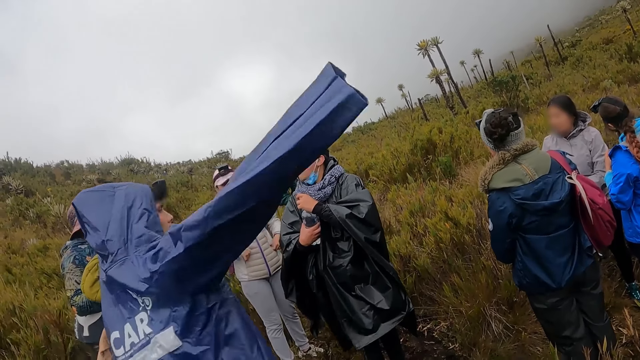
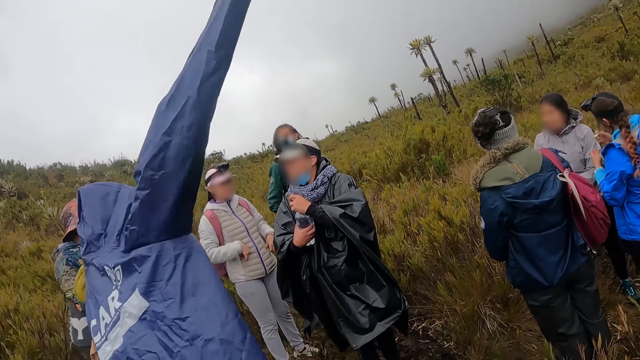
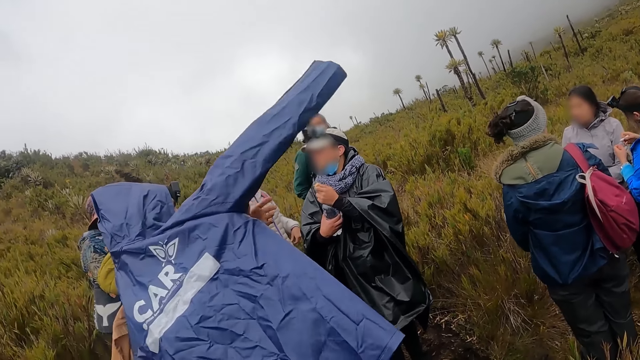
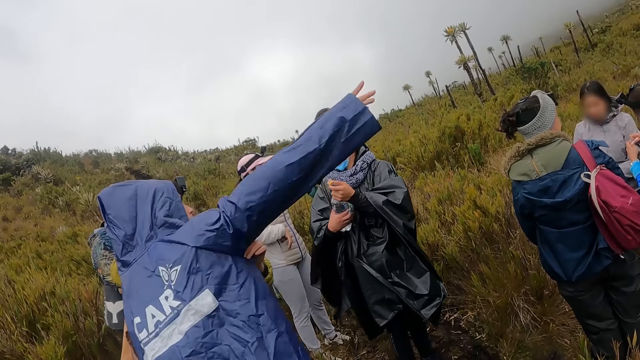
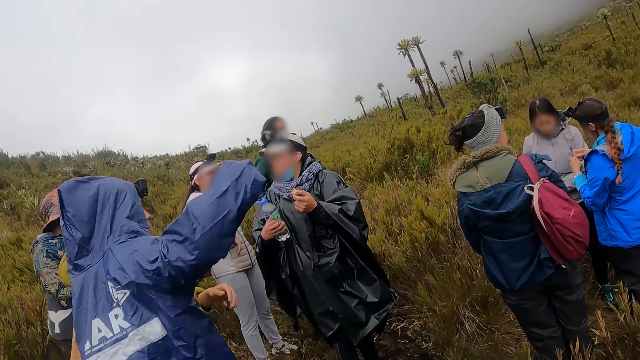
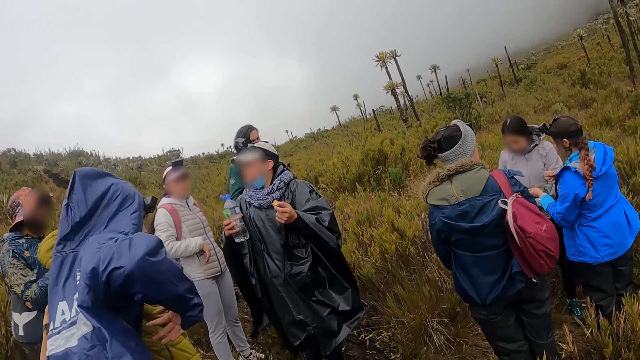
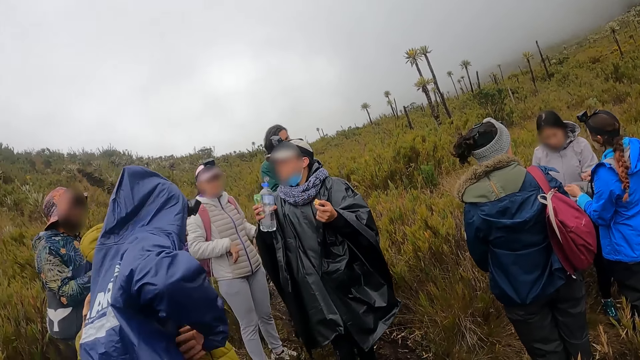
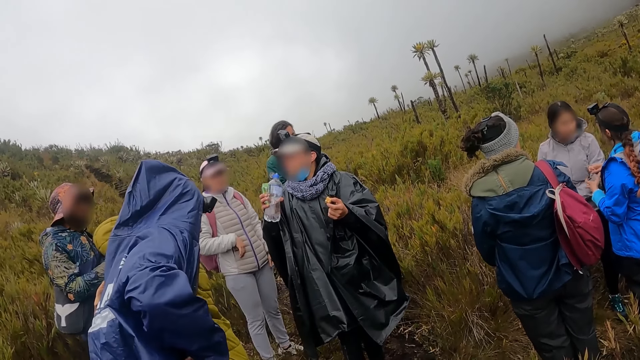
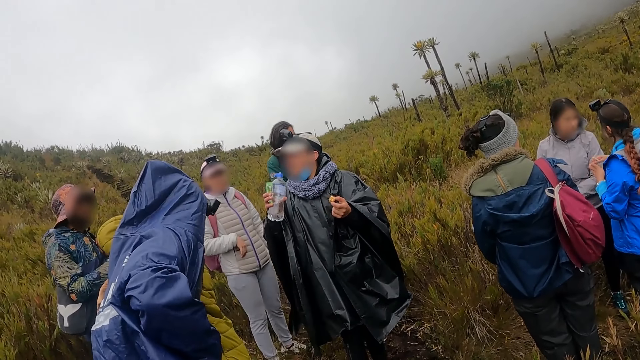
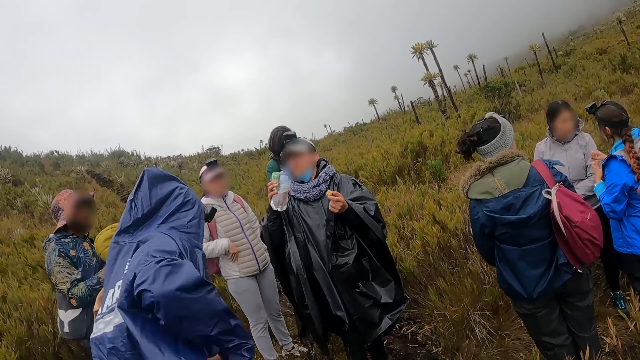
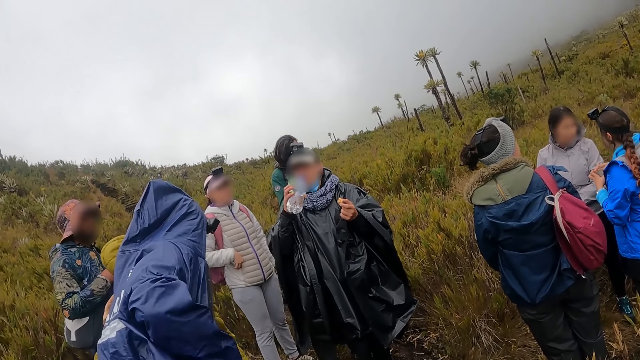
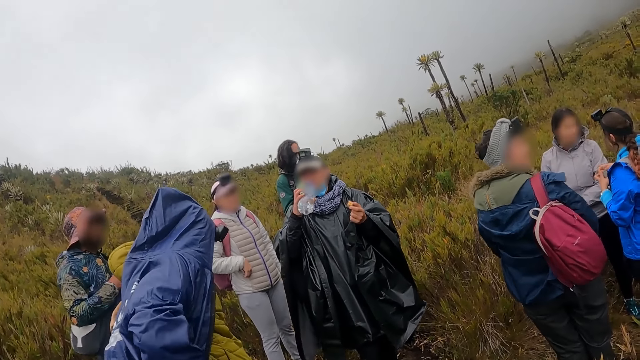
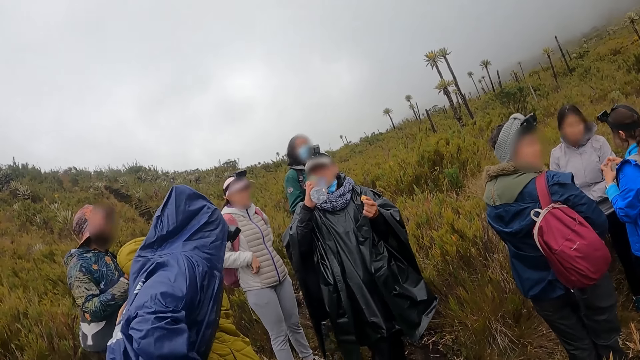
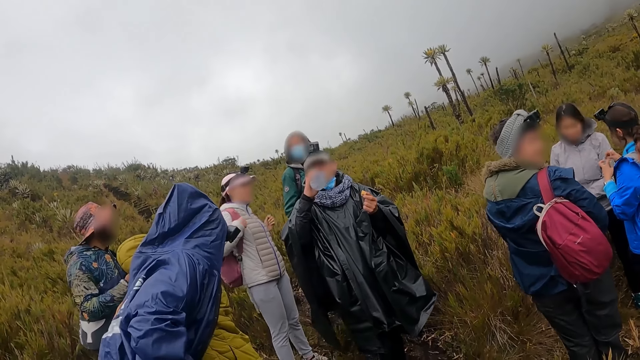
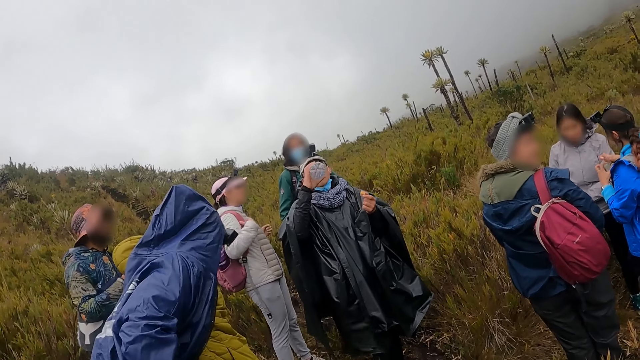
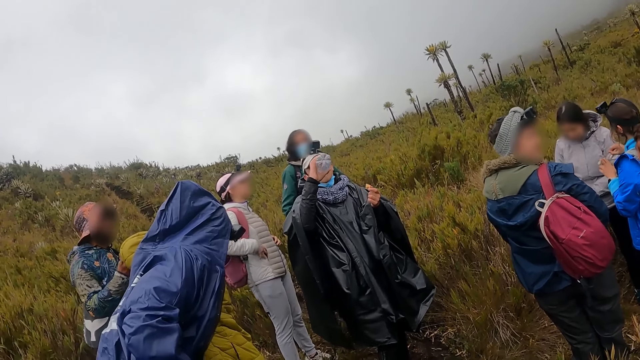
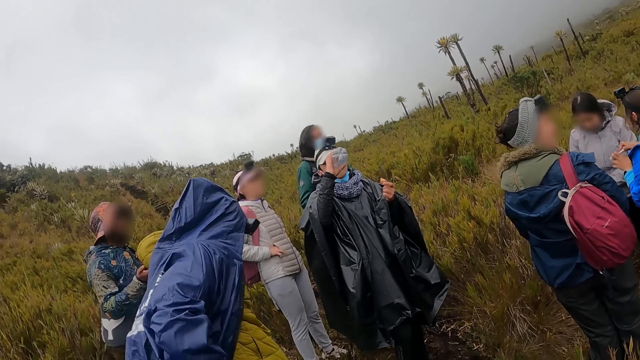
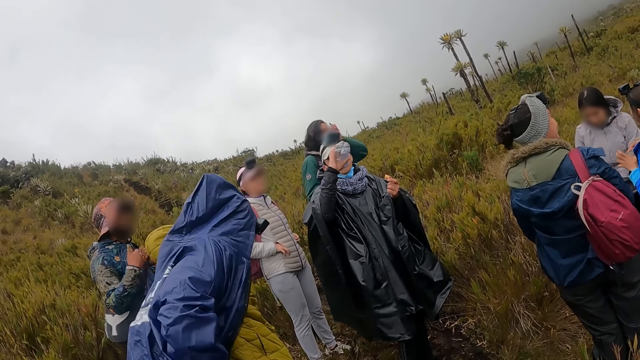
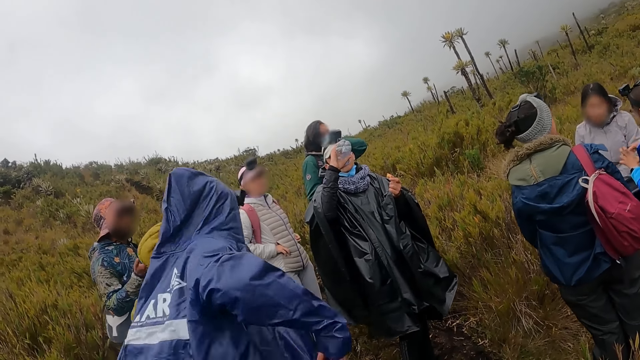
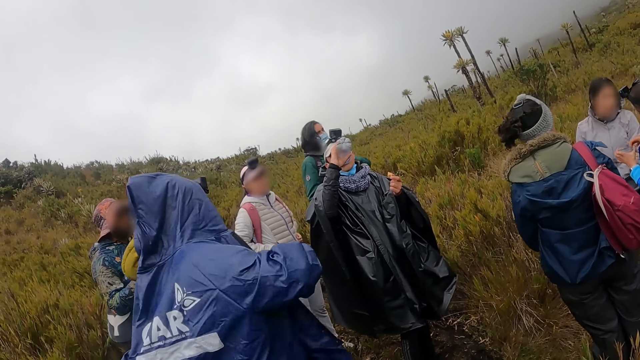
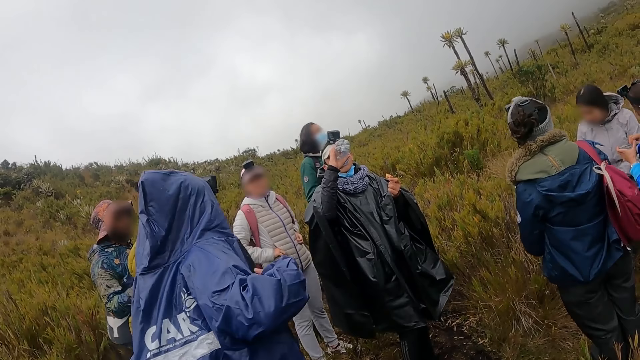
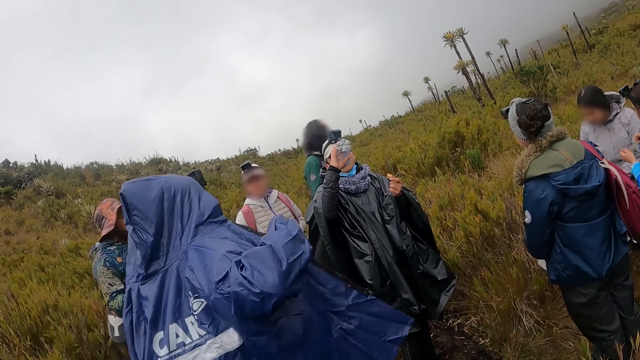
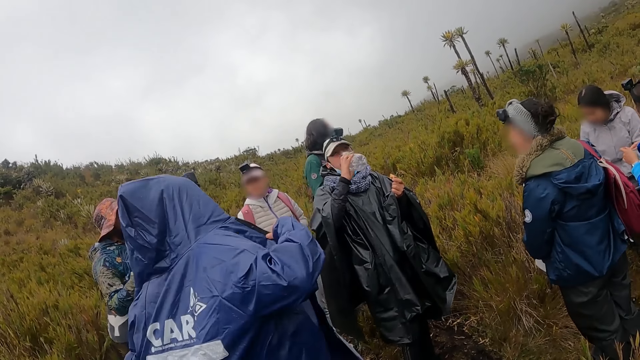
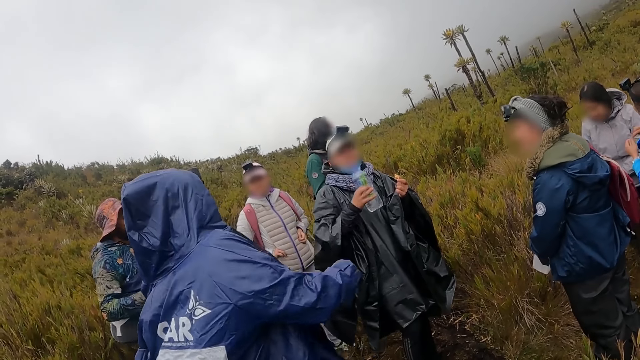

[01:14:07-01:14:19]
The camera wearer looks around. A man drinks water from a bottle with his right hand. Another man converses with a woman. The camera wearer looks around. The other man touches the head. The camera wearer looks around.

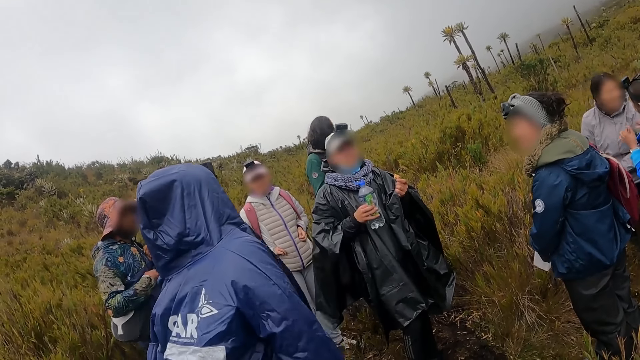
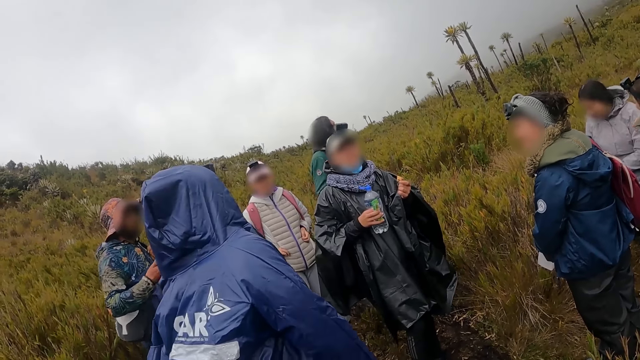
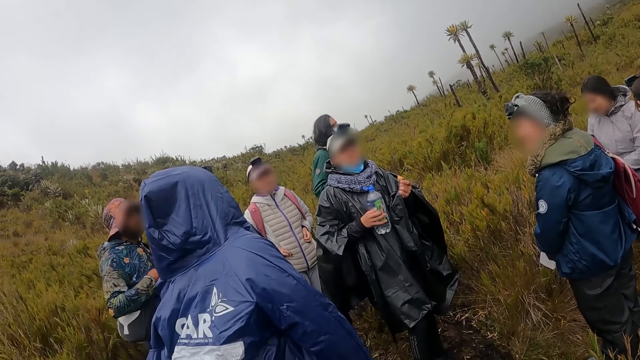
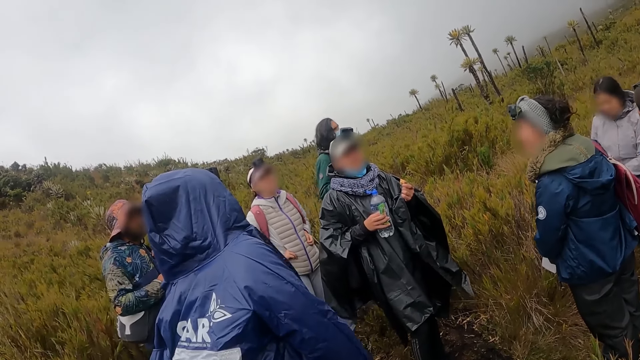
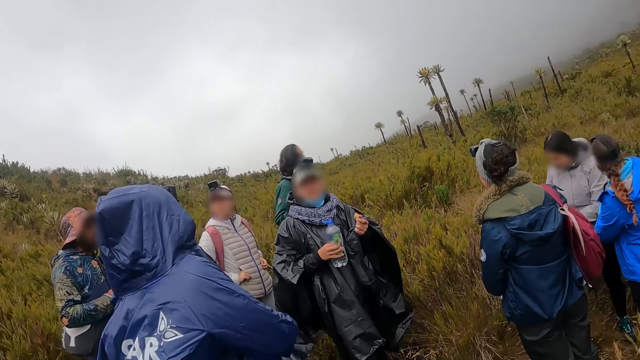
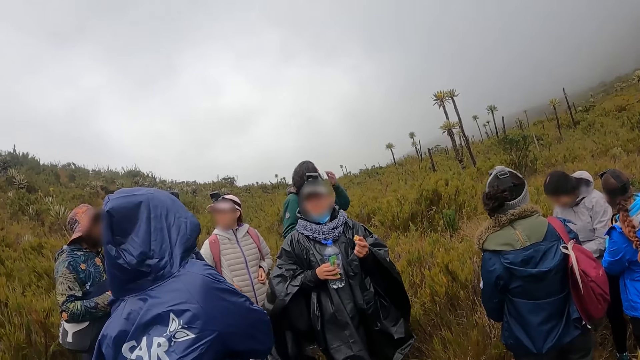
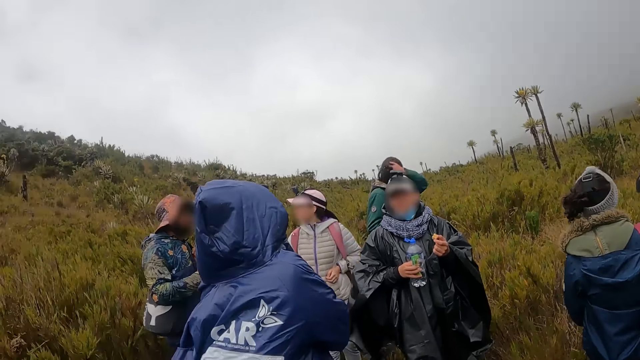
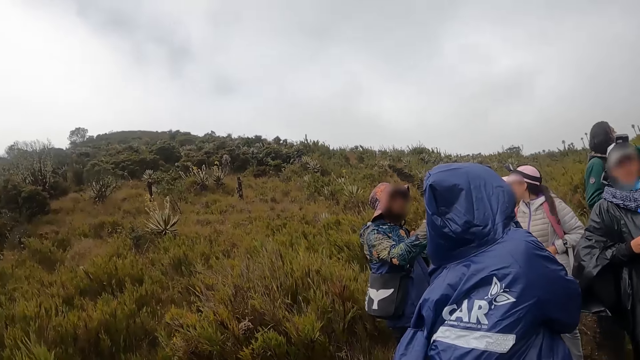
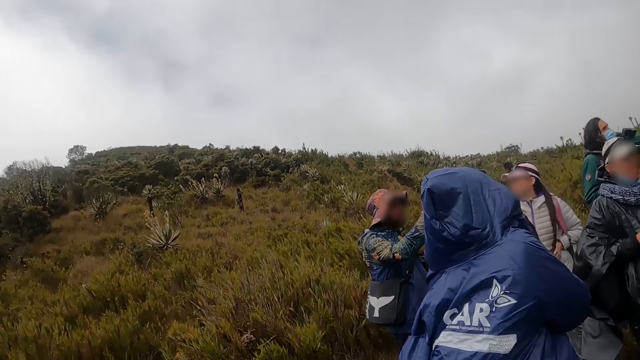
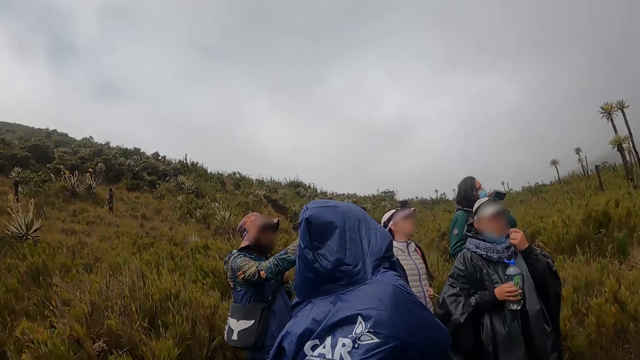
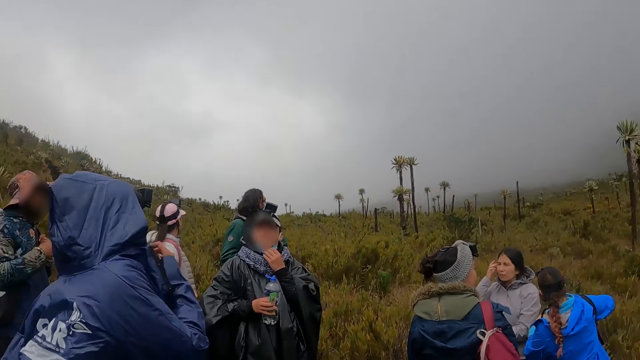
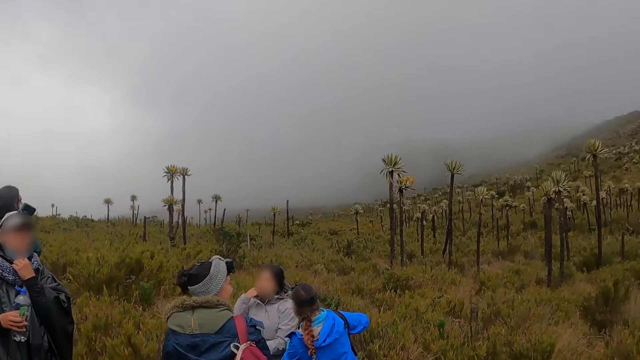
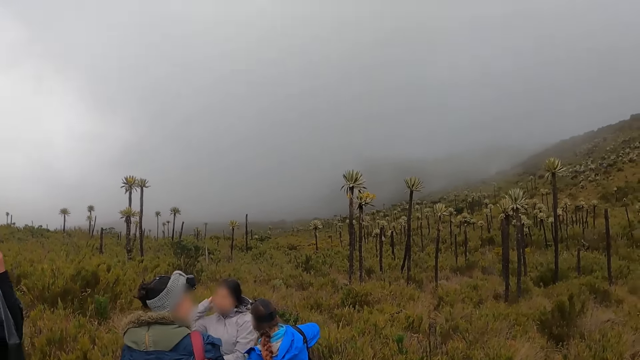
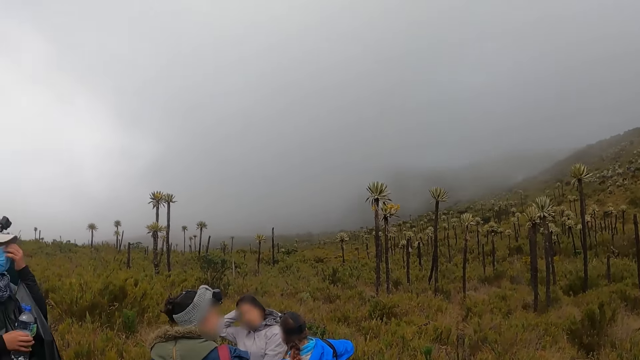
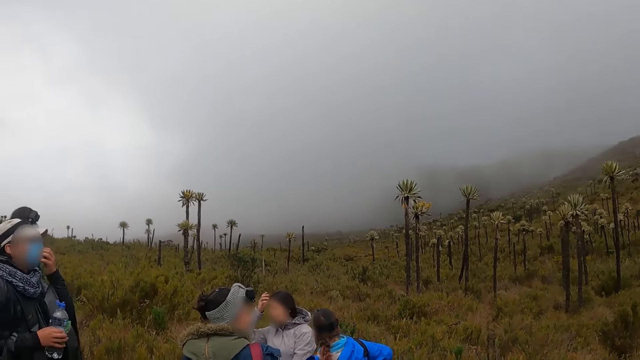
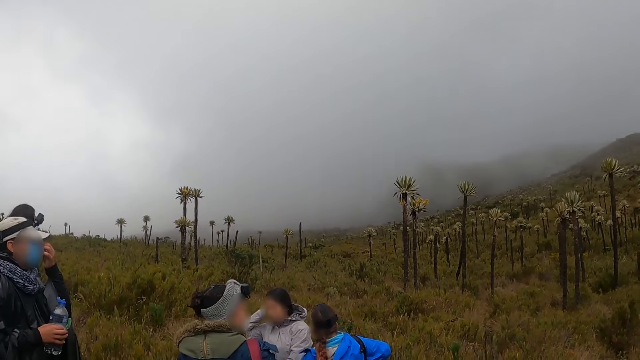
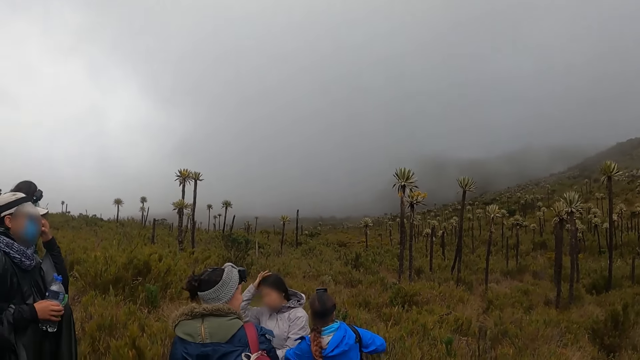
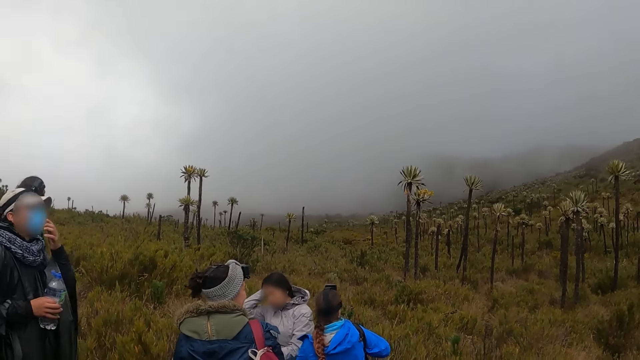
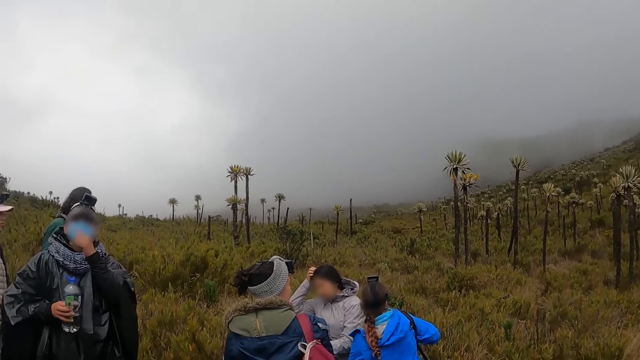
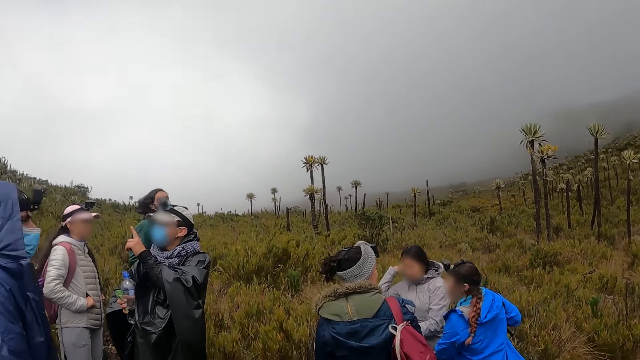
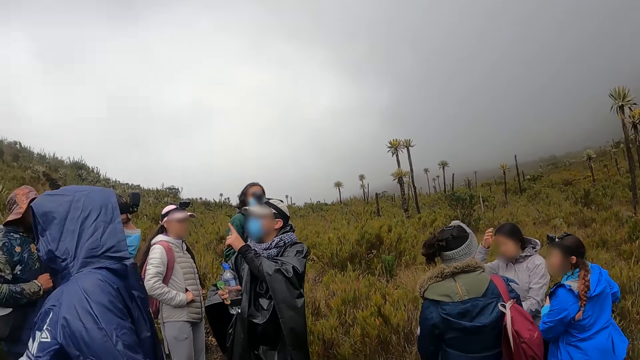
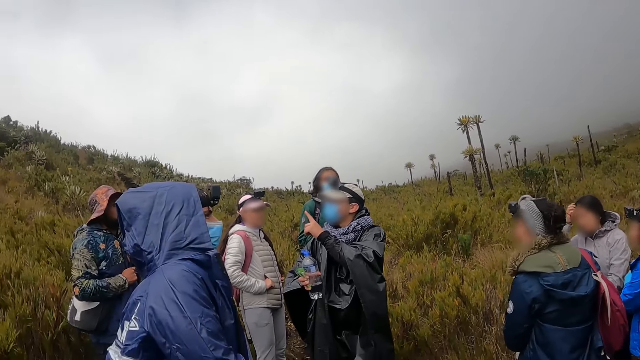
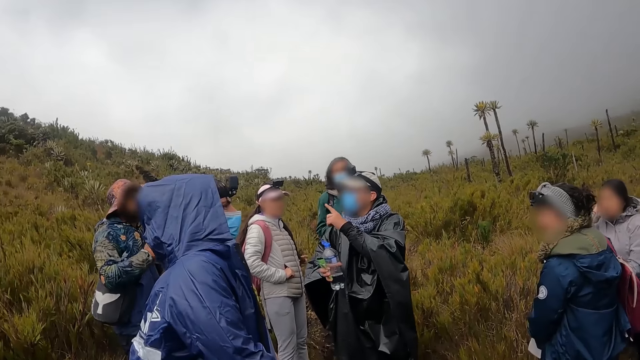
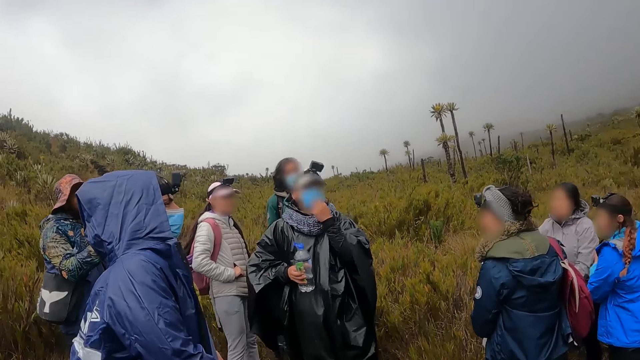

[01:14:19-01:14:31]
A woman looks around. The camera wearer looks around. A man touches the head. The camera wearer looks around. Another man touches the mask. Another woman touches the hair. The other man points around. The camera wearer looks around. Another man interacts with the group and the camera wearer.
